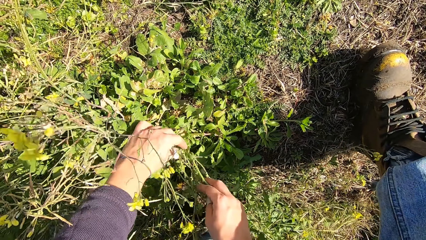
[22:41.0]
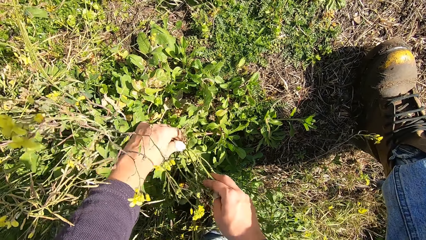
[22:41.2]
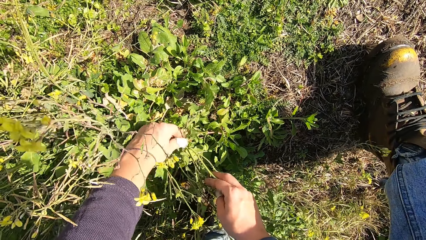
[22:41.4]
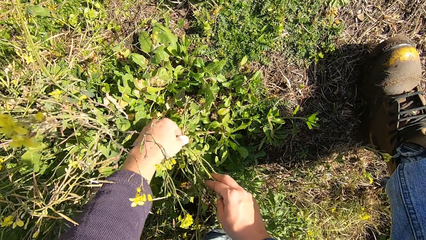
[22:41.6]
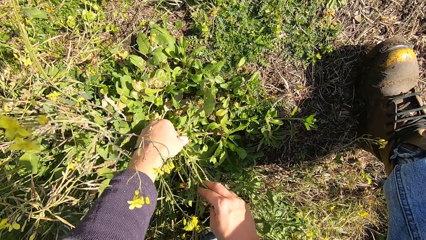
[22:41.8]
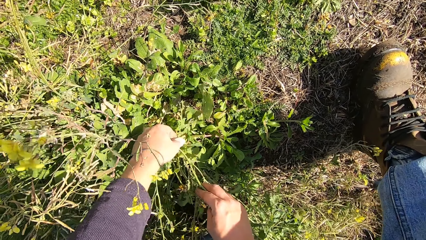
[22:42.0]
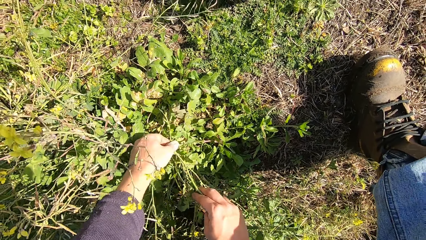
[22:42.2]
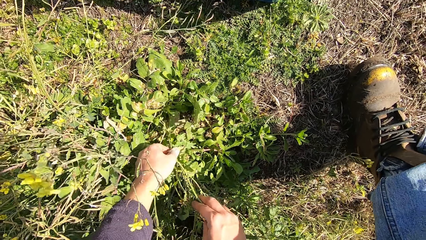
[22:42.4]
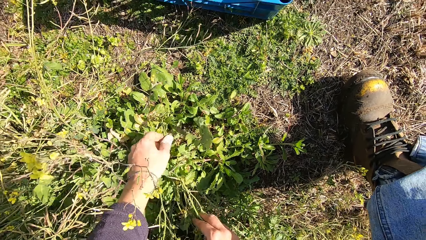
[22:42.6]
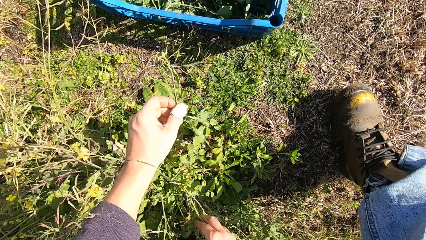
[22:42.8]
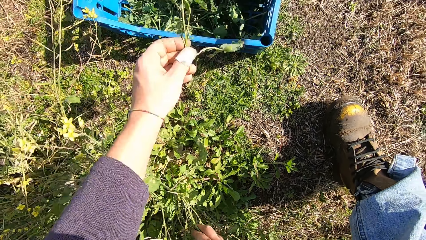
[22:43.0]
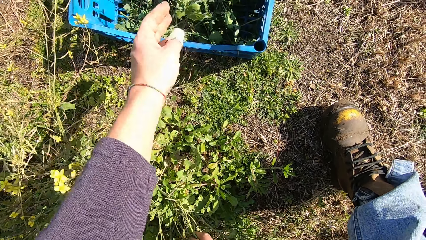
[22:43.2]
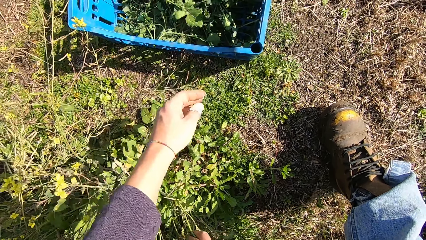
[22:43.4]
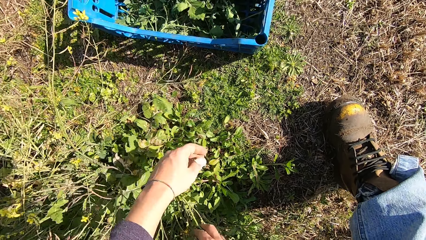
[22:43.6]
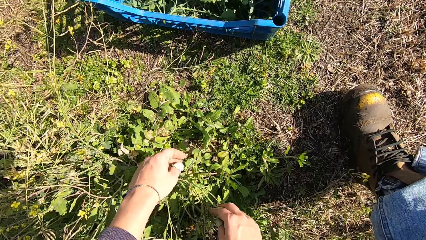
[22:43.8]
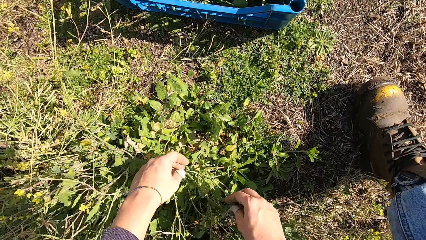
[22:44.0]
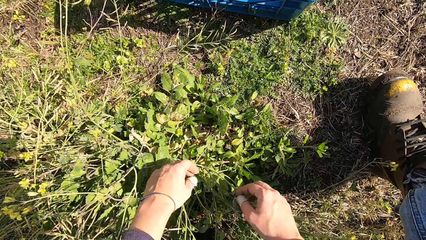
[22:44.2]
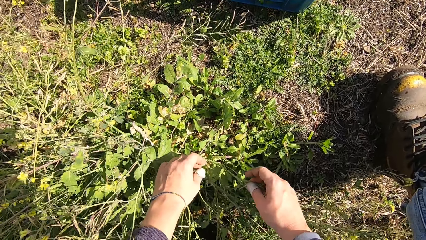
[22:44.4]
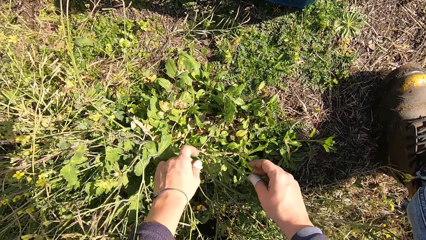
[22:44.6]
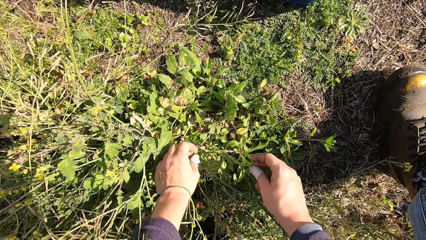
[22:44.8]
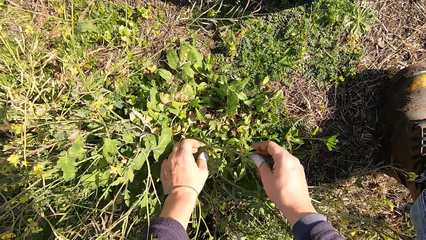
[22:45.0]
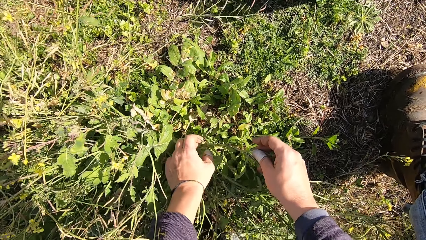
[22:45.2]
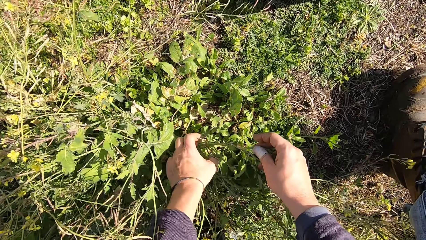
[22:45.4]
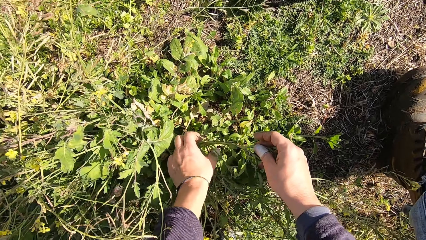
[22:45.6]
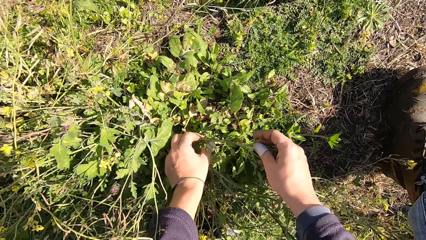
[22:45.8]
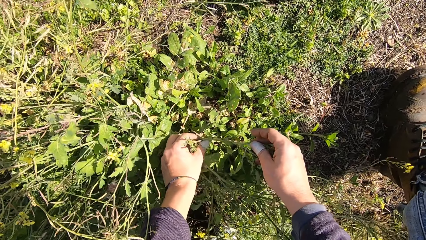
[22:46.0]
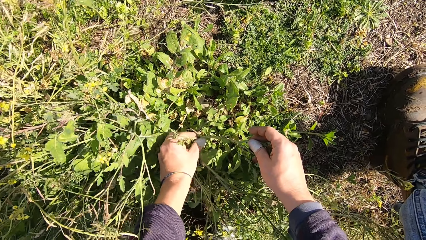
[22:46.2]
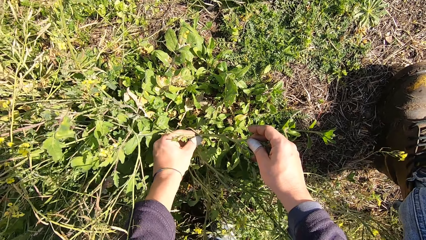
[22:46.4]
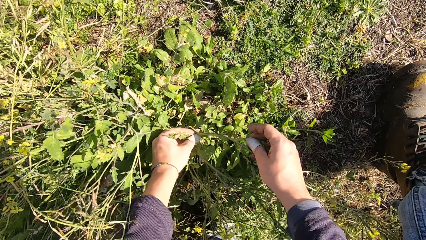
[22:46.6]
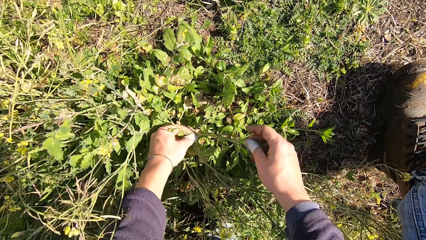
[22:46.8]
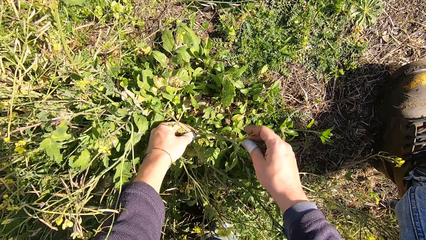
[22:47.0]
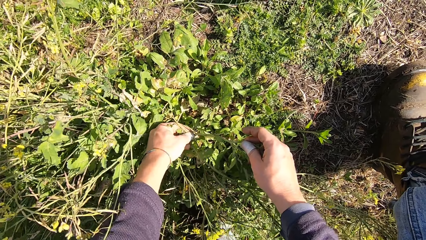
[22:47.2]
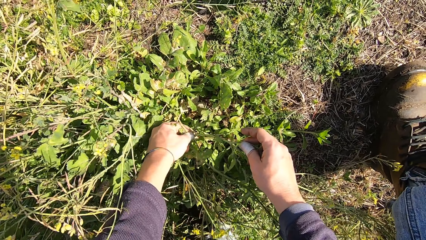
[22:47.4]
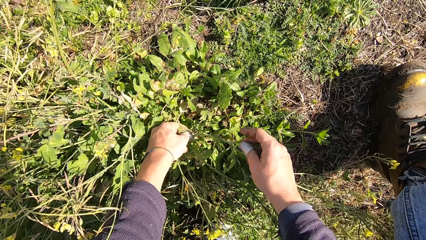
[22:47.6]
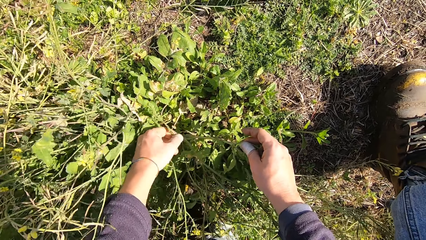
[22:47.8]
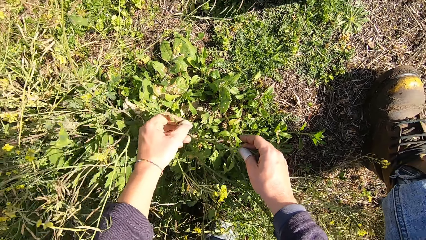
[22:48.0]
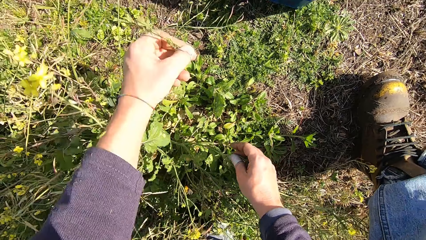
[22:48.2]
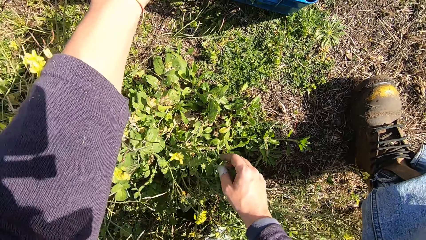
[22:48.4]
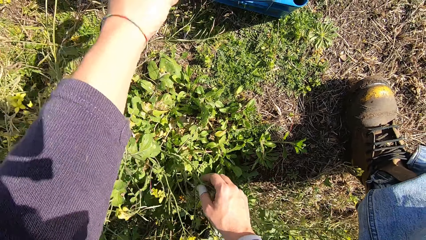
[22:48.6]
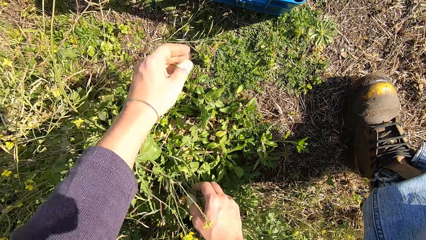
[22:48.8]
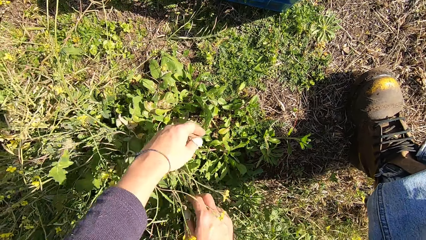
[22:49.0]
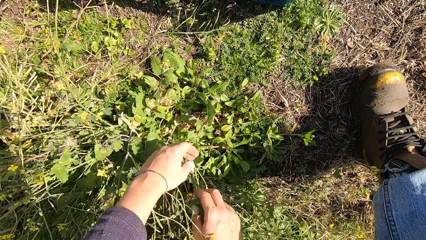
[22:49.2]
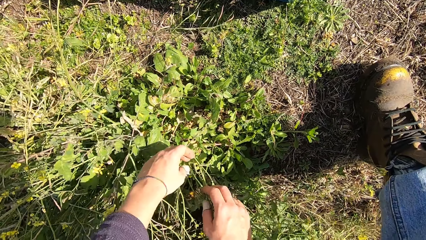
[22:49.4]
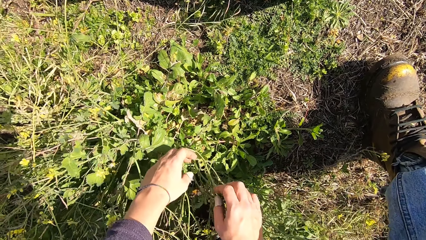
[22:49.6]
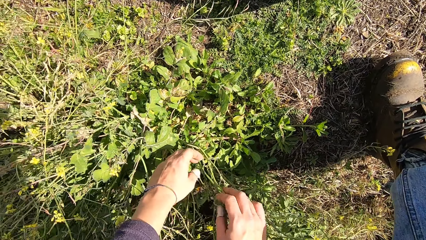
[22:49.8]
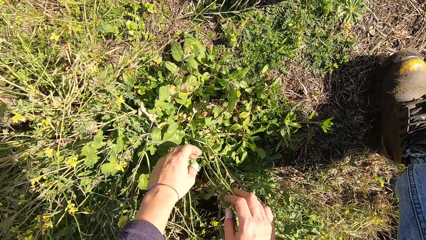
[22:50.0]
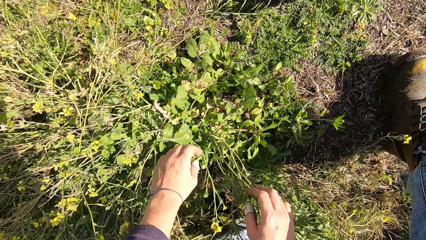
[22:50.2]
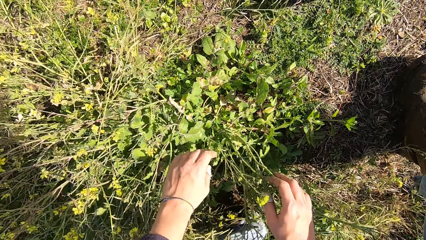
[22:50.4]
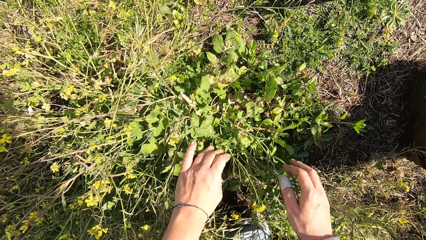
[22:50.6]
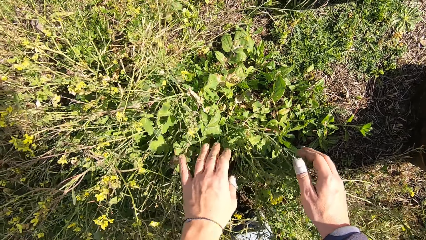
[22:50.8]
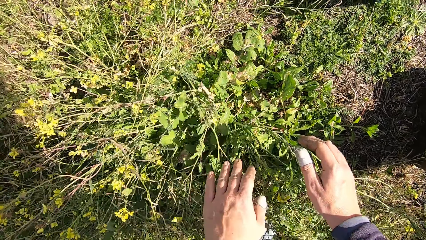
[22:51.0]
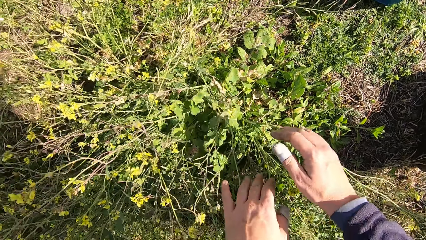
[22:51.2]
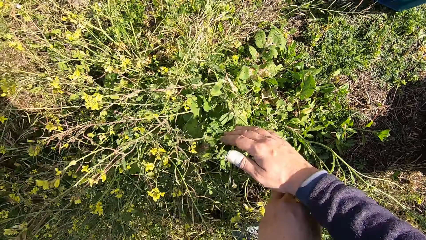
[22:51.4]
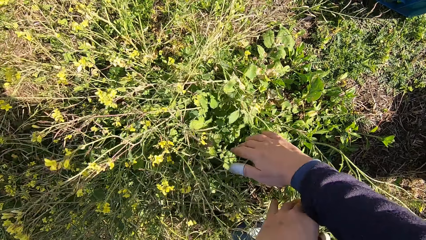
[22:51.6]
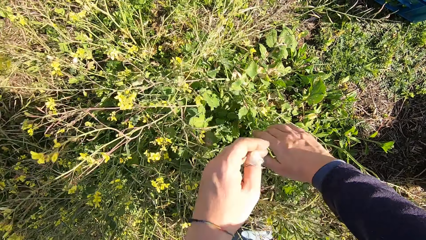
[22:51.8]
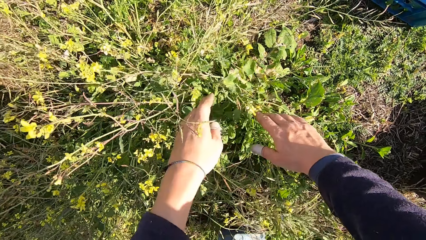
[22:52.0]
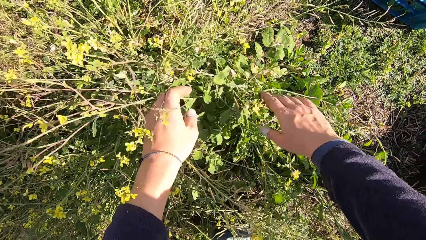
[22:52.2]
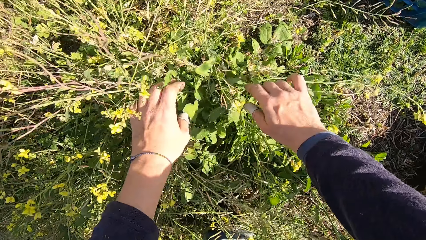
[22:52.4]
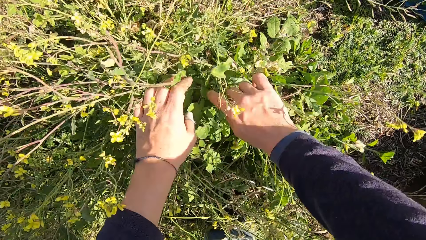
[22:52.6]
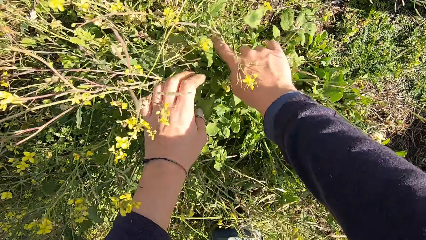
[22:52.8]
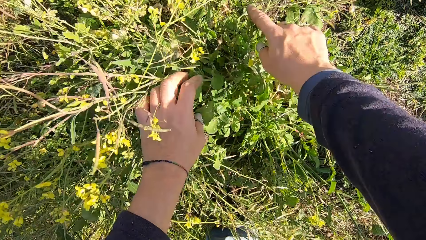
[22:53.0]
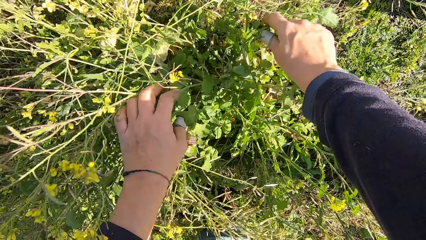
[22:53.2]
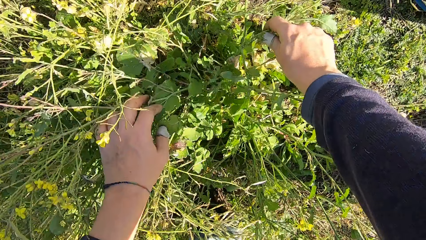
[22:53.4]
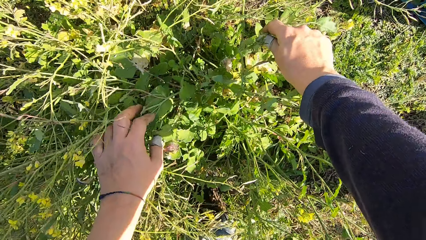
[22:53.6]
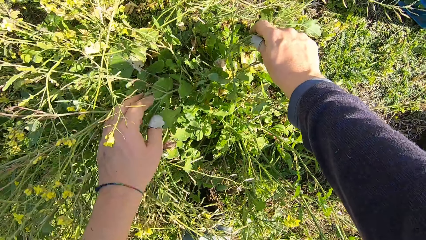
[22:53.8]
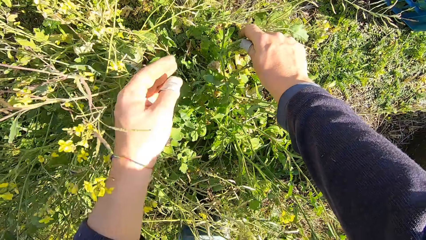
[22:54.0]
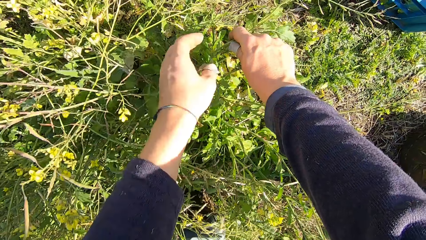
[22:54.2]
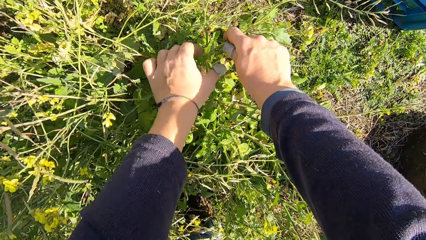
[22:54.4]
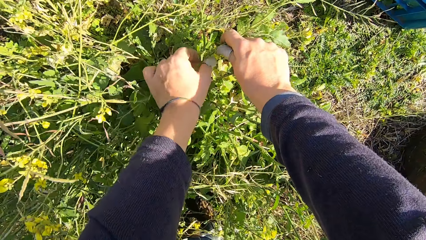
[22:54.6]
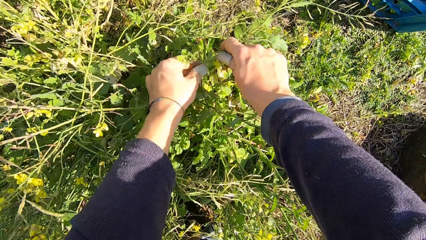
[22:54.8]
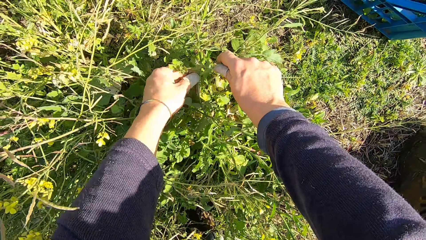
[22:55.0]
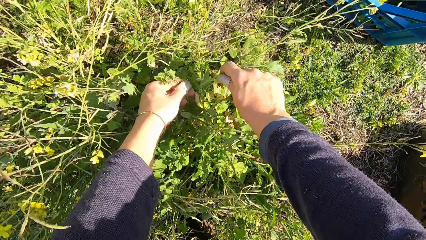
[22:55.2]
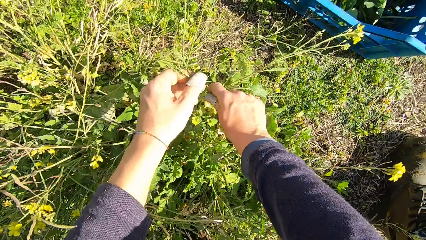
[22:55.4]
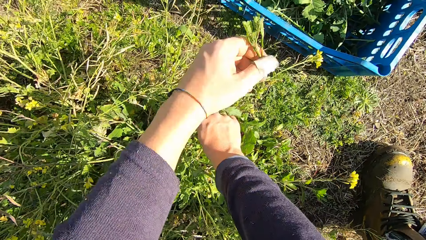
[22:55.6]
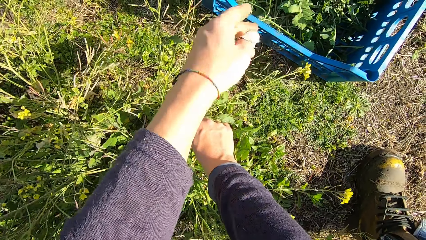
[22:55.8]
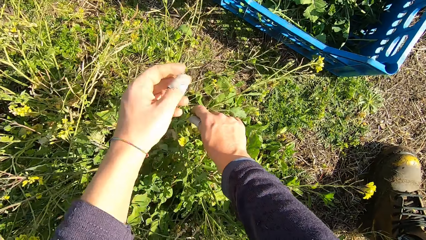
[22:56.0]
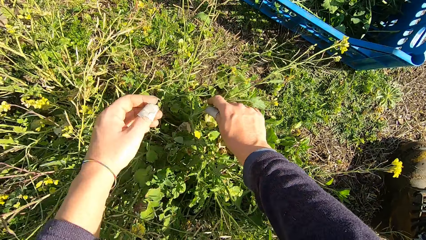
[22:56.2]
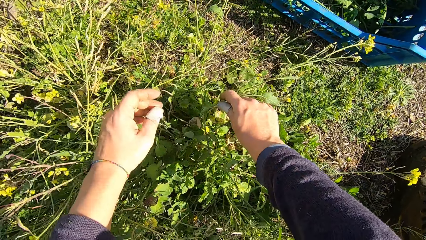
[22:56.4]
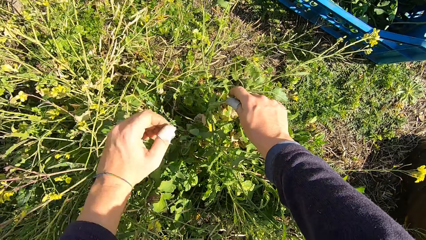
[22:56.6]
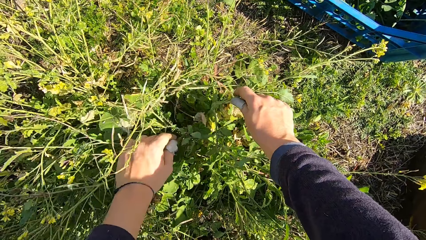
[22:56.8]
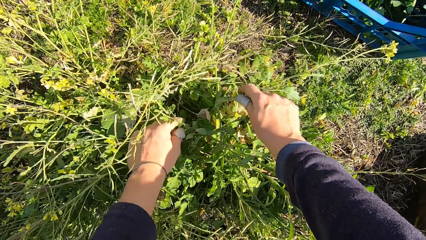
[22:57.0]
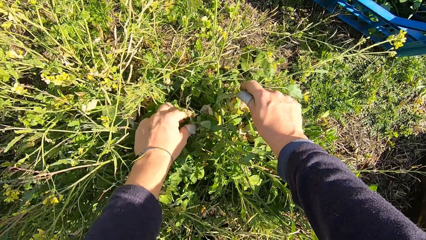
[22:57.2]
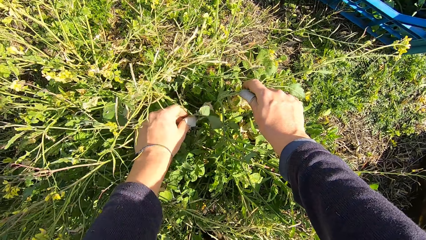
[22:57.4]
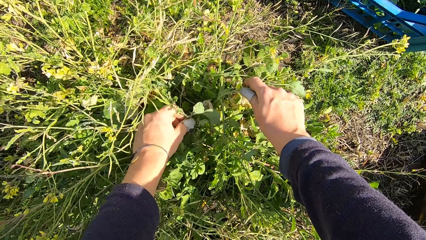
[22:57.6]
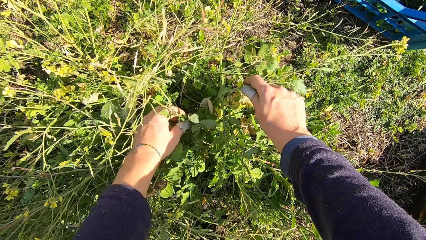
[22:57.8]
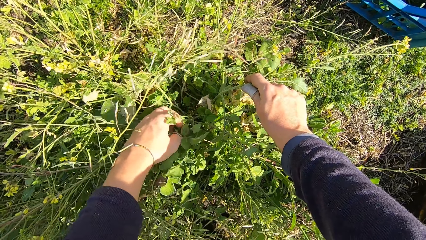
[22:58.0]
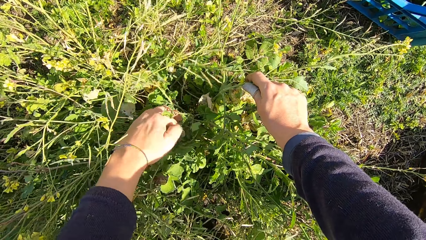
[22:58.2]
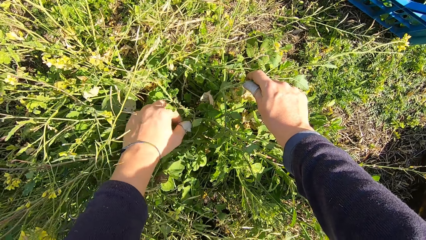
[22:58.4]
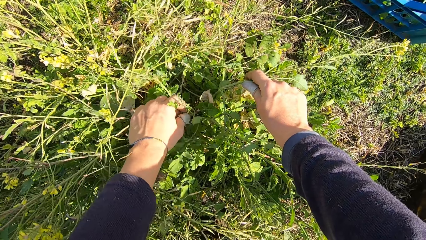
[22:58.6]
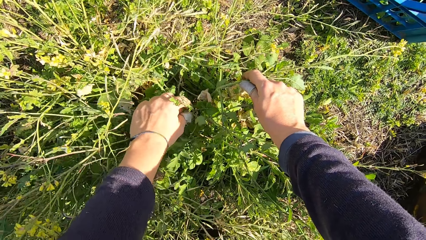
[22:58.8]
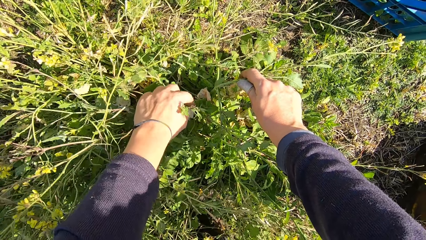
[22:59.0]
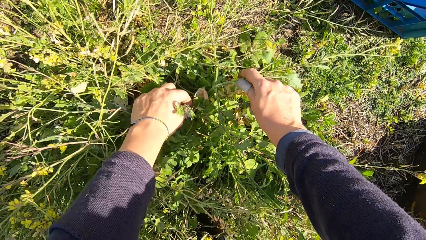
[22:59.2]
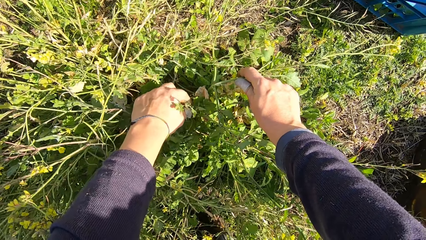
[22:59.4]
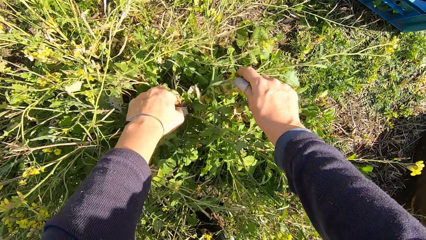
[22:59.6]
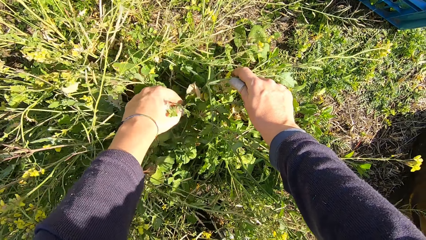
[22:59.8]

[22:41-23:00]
The camera wearer cuts a stem from the plant with his hand. He drops the stem in the basket. He cuts off a small piece of the plant and drops the plant into the basket. He looks for a part of the plant. He cuts off a small piece of the plant and drops the plant into the basket. He cuts off a small piece of the plant.
